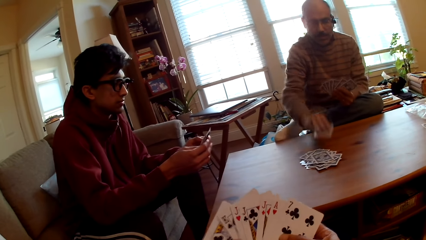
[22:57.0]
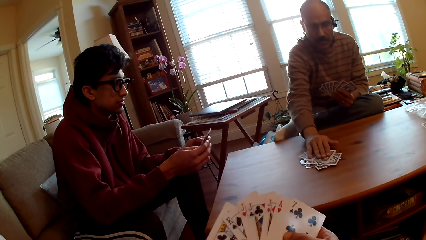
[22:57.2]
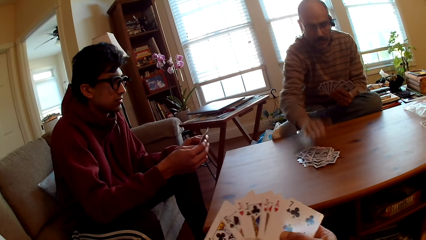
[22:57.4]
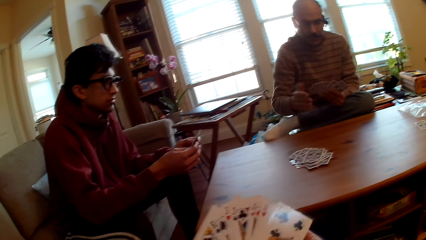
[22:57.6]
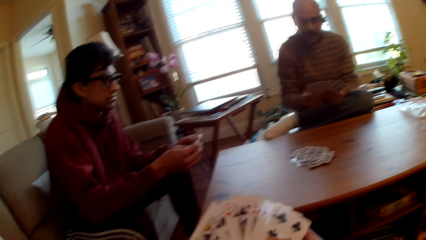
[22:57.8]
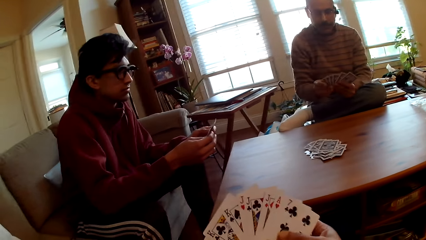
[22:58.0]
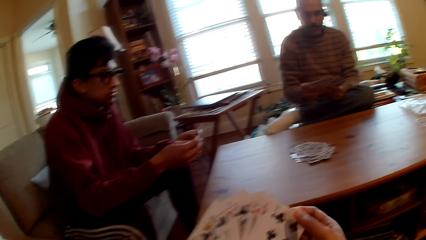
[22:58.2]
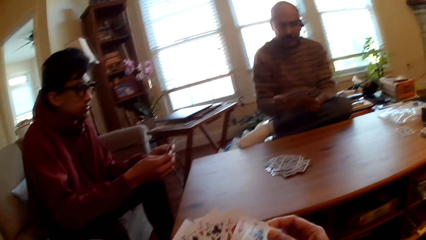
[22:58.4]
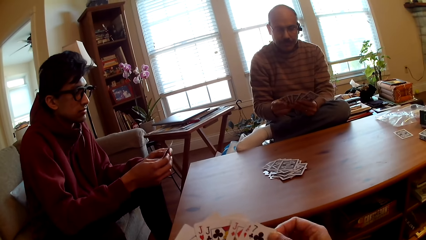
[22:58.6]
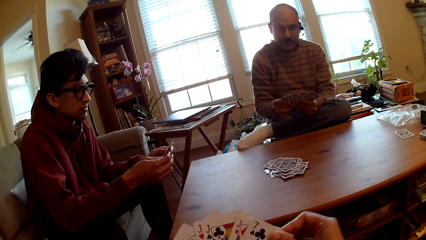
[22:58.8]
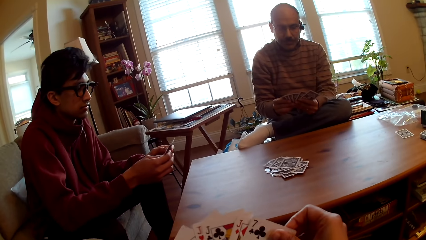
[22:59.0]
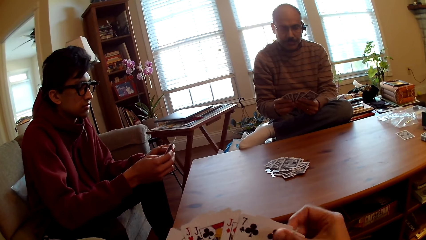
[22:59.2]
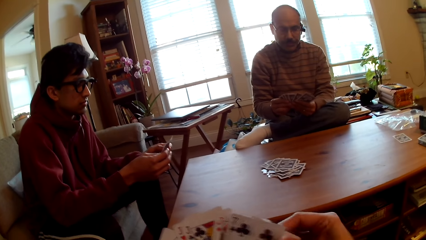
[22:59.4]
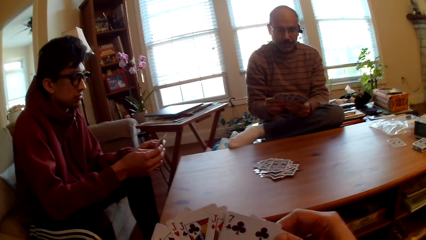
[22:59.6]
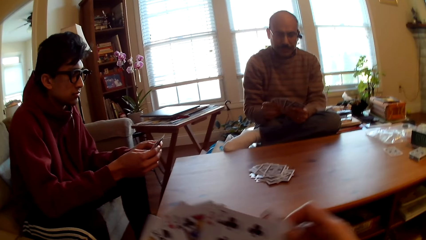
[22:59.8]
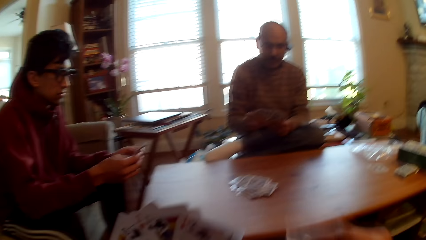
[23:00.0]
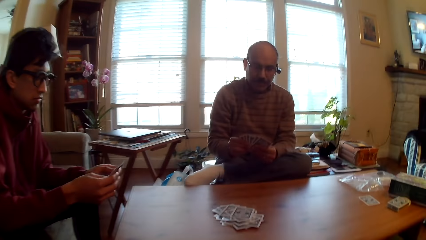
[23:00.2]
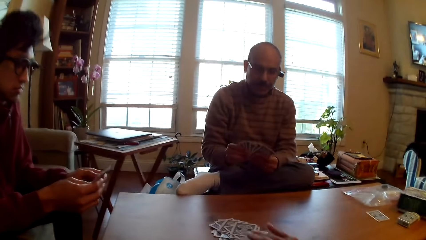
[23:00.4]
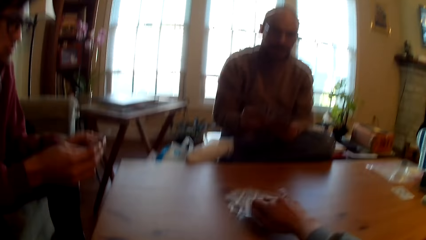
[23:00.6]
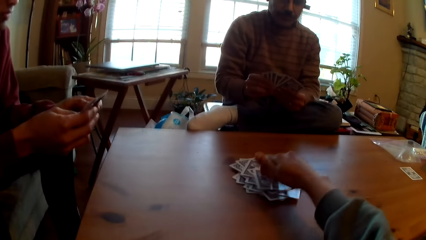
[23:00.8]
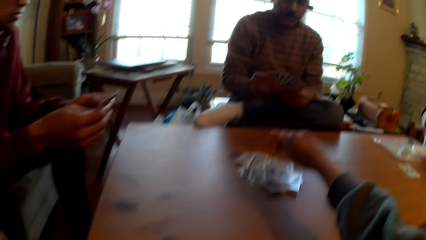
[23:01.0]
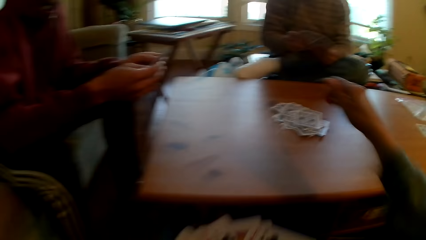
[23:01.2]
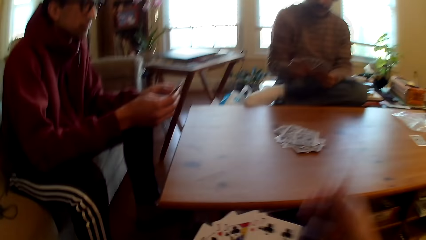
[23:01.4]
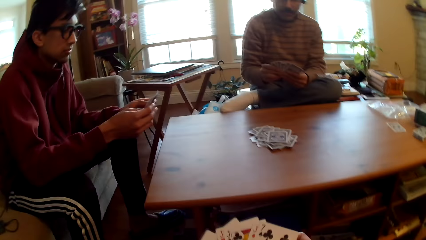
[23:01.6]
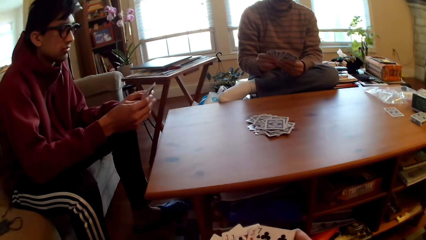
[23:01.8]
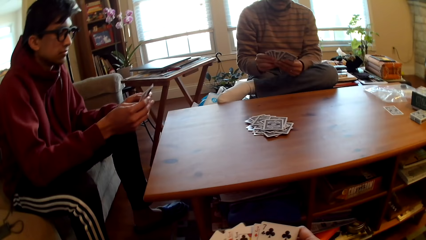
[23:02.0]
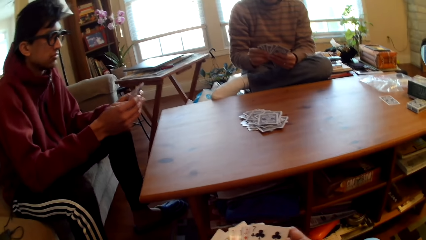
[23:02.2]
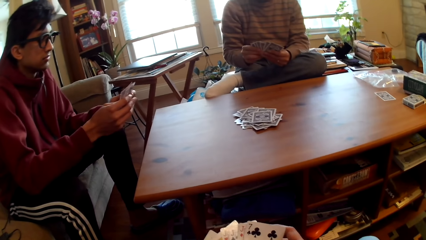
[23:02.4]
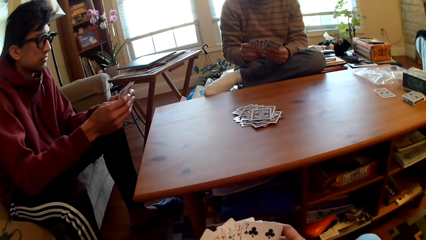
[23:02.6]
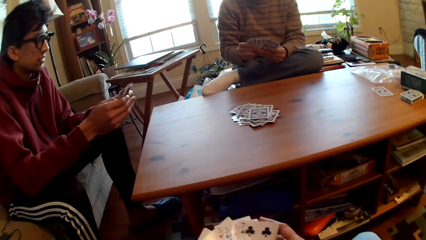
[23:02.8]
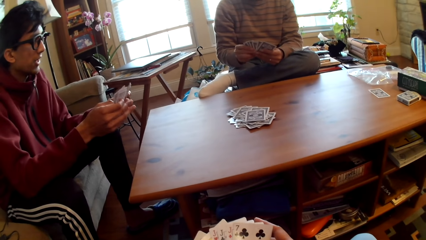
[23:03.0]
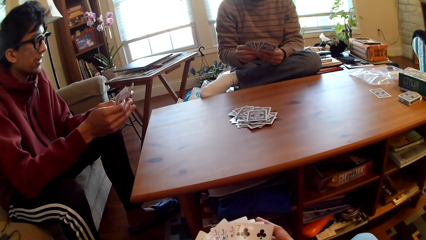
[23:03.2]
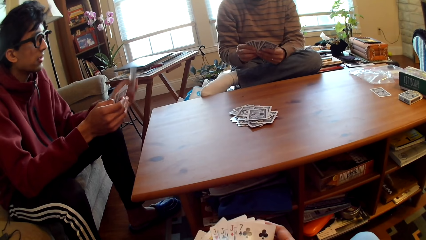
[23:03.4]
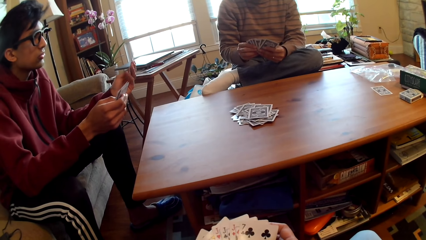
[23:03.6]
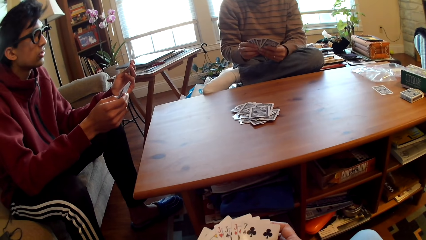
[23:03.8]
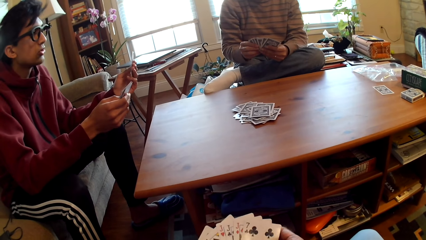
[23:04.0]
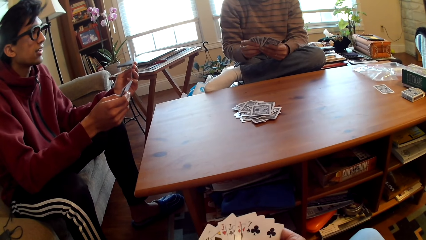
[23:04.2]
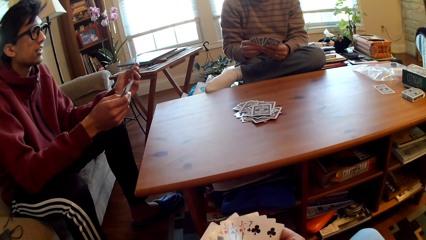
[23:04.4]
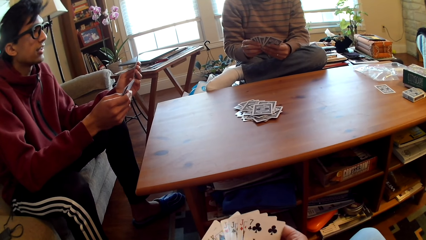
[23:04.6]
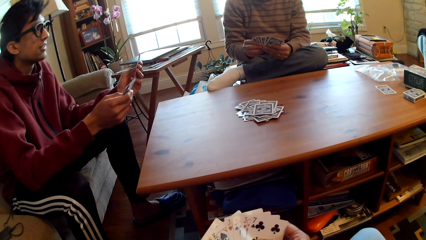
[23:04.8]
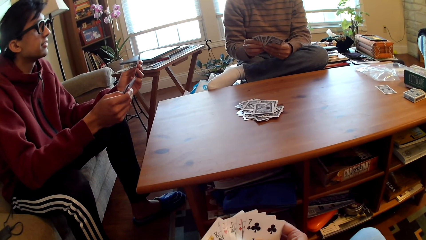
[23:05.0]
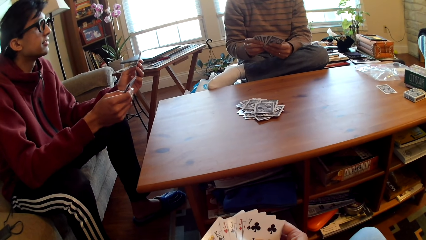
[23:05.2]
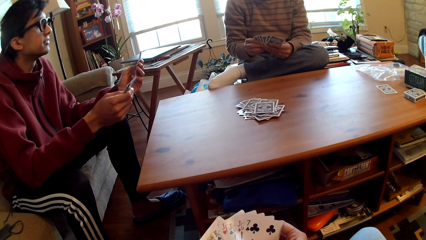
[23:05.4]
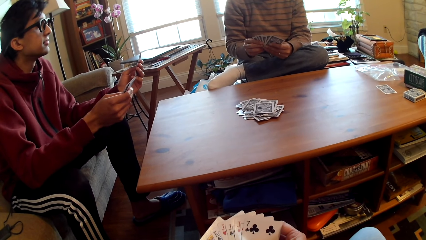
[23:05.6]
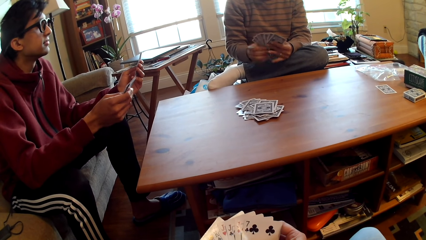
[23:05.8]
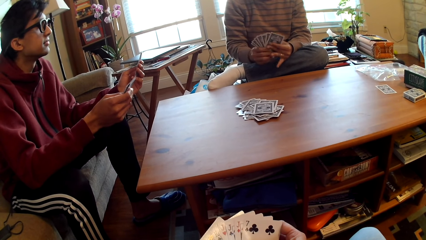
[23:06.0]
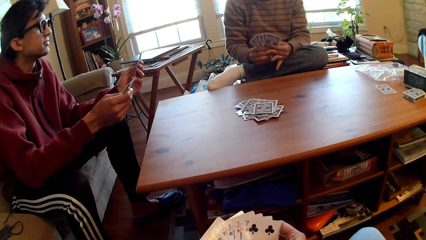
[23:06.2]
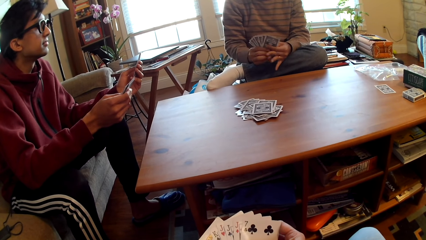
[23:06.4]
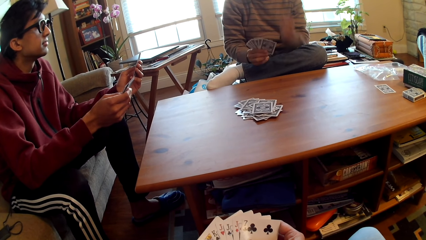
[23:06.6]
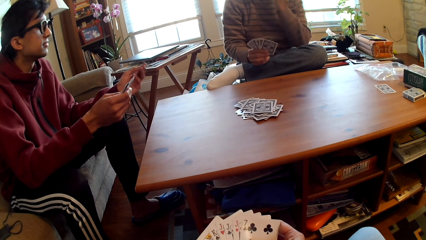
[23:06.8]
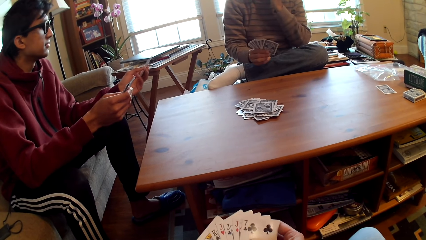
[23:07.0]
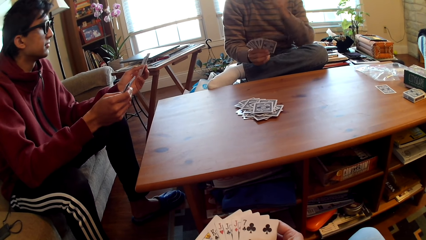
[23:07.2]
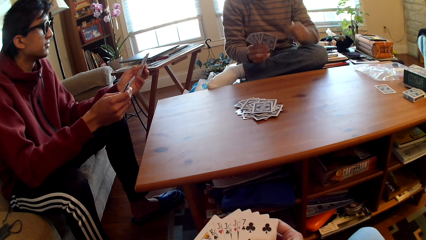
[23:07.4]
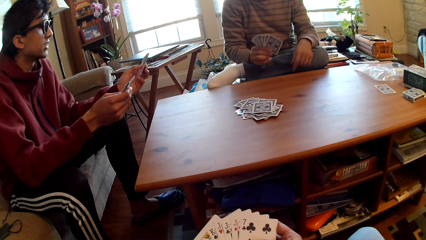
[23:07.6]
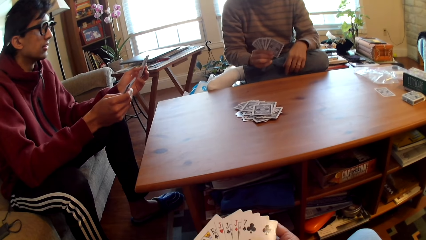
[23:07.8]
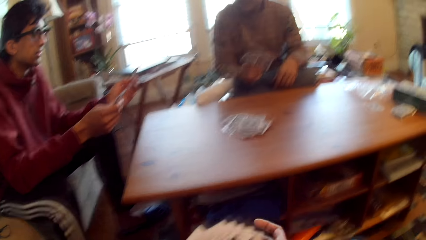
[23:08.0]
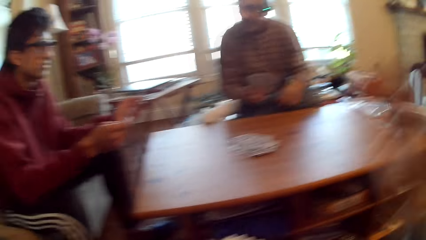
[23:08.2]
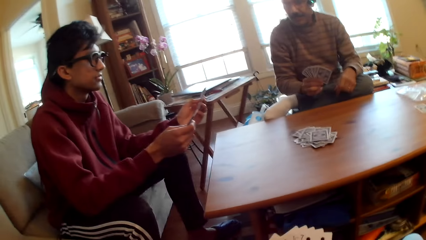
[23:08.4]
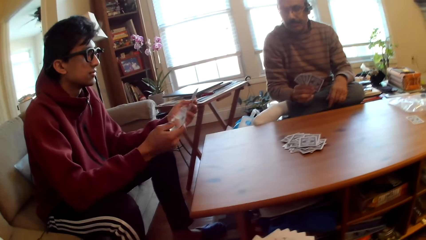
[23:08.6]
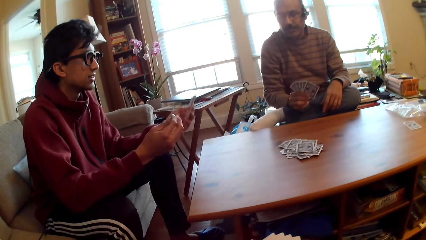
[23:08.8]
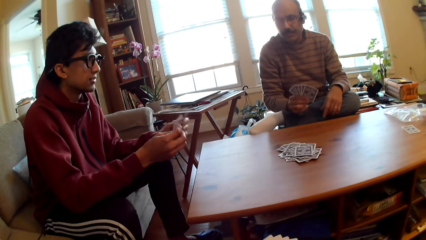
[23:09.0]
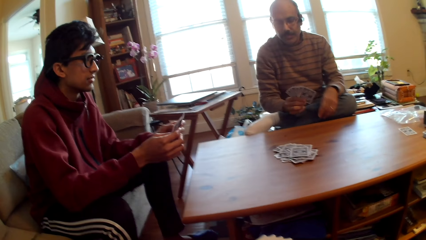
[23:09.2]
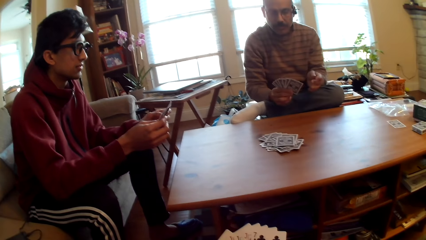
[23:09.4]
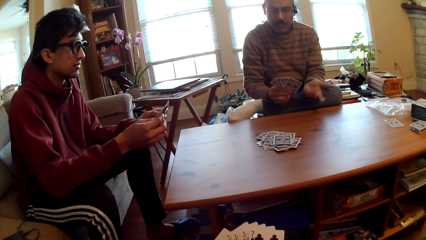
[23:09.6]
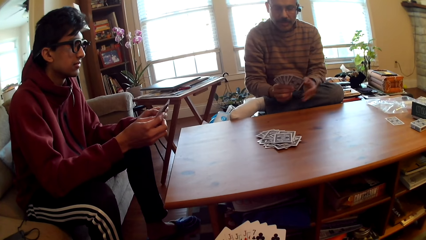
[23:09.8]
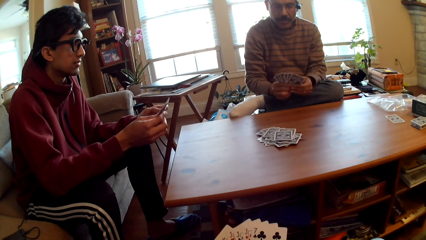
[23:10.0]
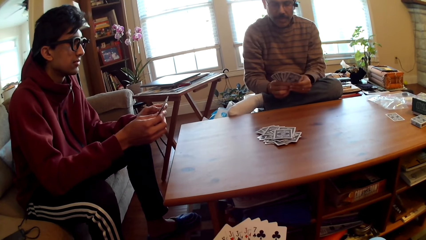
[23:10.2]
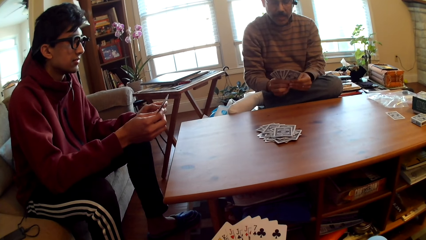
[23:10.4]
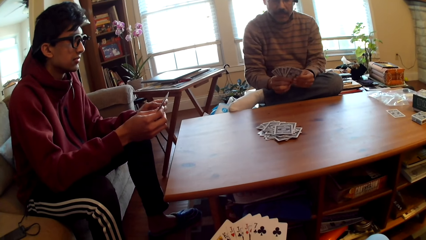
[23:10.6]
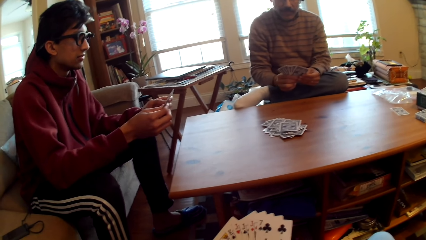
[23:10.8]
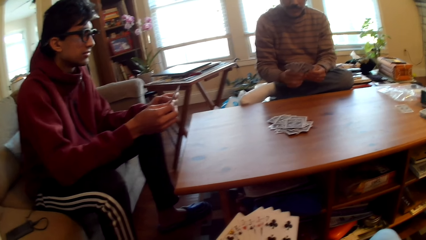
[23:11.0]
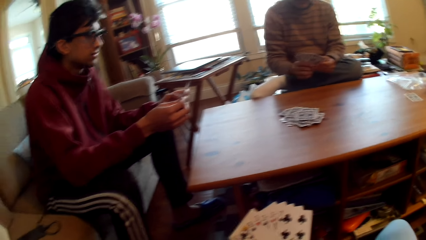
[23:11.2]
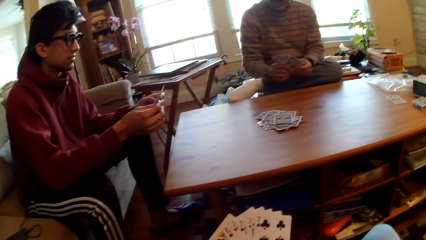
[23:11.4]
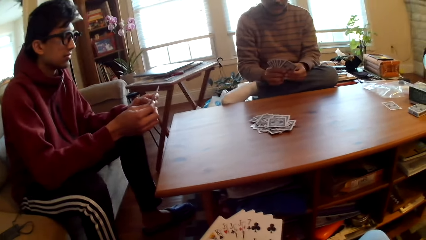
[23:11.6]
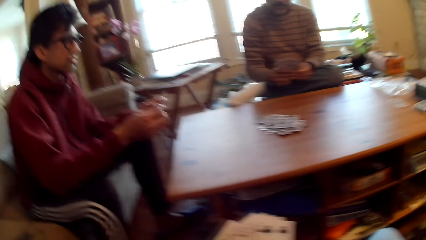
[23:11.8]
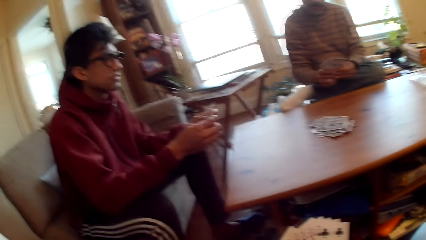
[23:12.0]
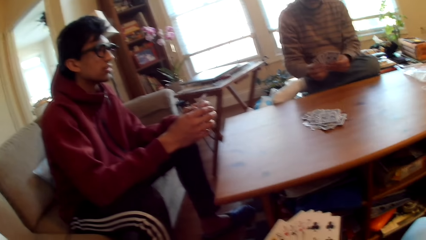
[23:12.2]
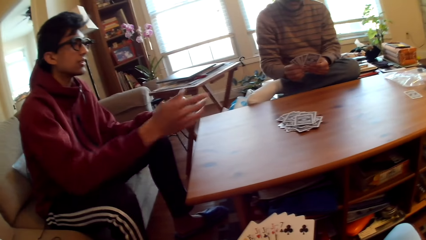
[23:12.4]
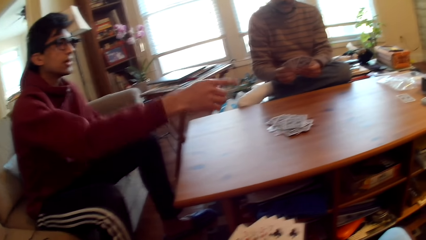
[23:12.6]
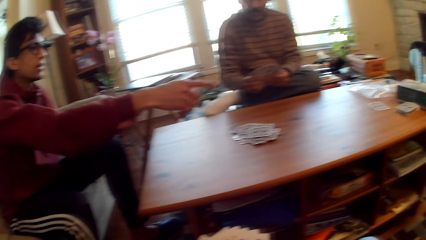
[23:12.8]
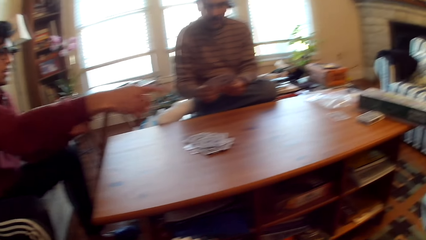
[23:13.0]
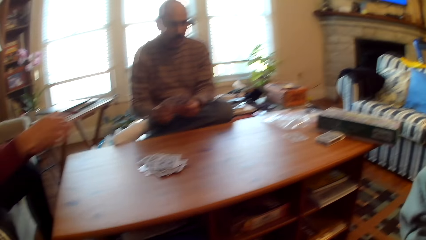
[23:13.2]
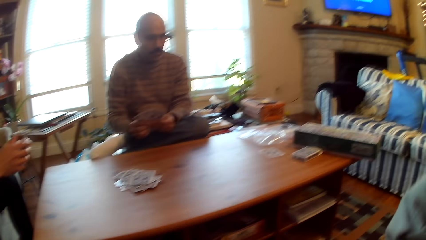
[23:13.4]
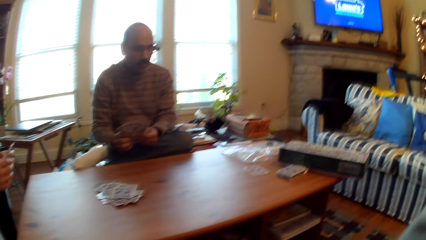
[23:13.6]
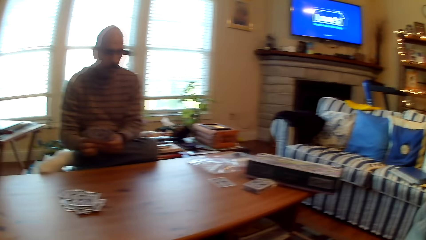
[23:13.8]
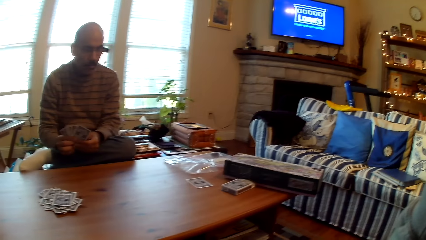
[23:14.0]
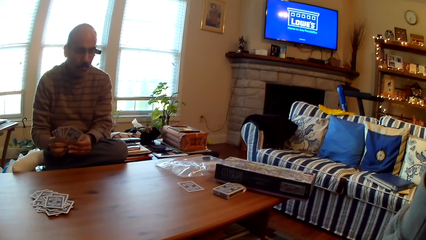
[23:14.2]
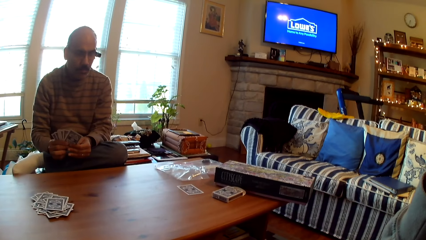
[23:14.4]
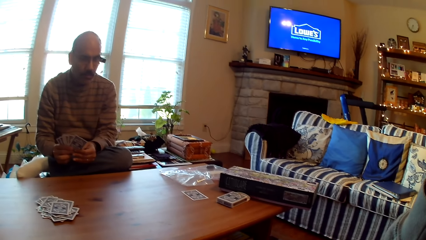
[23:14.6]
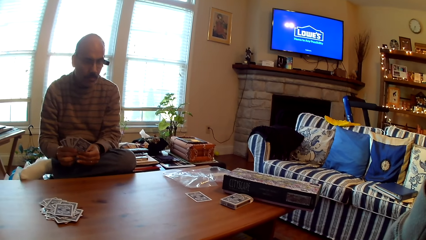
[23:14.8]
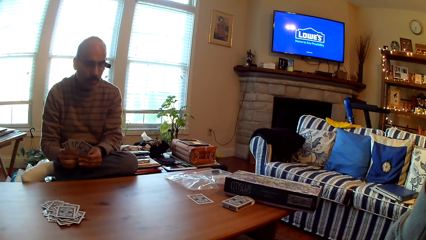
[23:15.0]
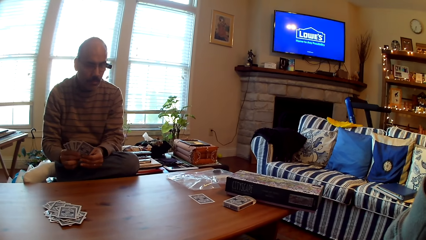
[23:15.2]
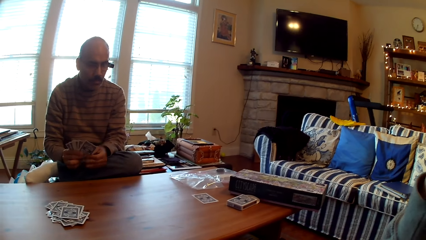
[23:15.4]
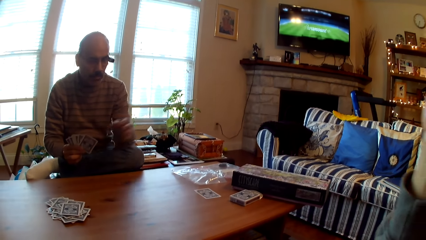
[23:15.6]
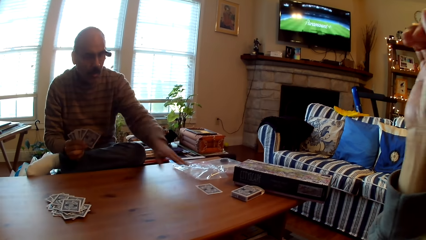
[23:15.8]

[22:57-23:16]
A person plays poker. A man puts the card on the table. The camera wearer plays poker. They put cards in the table. Another person selects cards. The first person touches the face and moves the left hand. The other person points at the cards.
